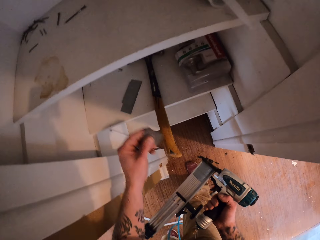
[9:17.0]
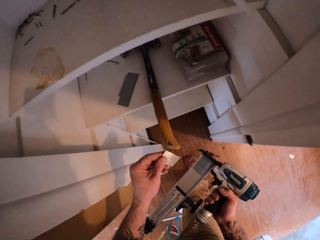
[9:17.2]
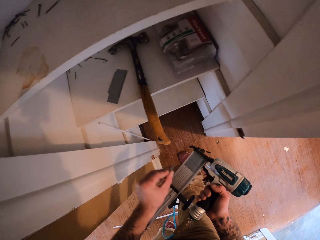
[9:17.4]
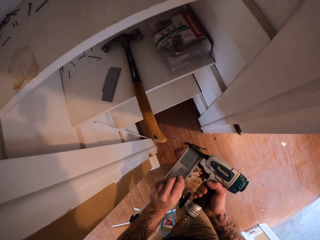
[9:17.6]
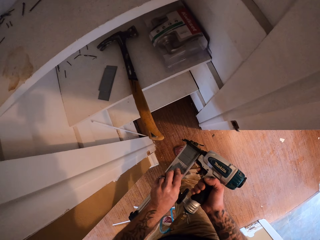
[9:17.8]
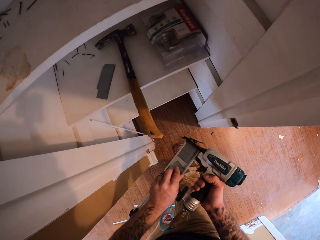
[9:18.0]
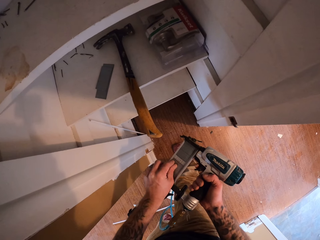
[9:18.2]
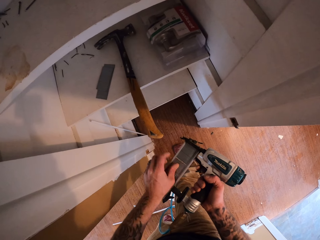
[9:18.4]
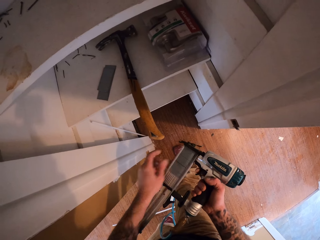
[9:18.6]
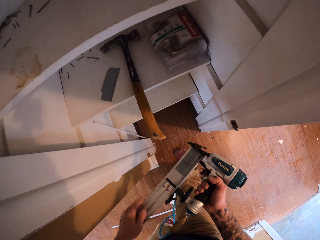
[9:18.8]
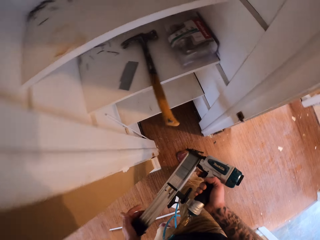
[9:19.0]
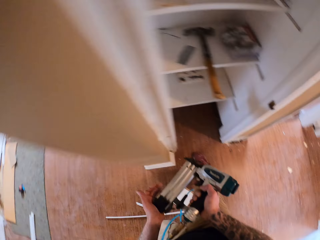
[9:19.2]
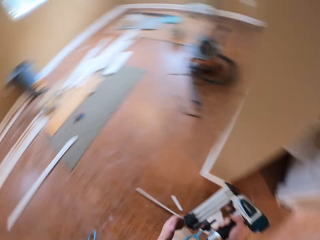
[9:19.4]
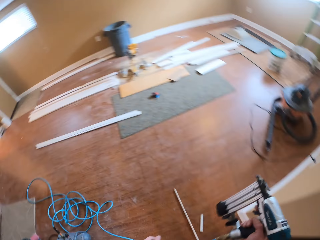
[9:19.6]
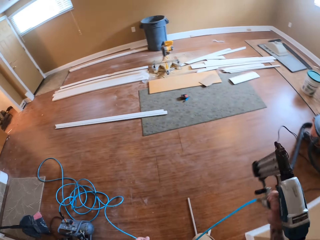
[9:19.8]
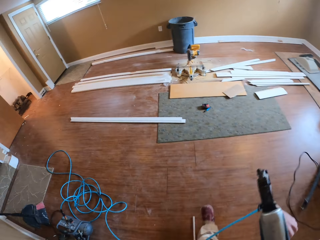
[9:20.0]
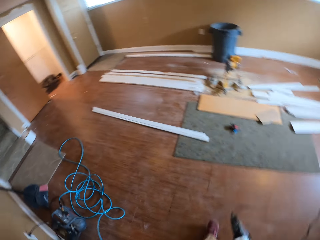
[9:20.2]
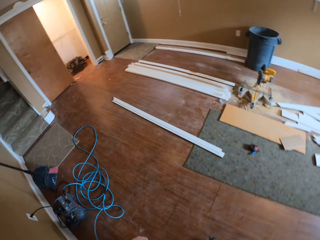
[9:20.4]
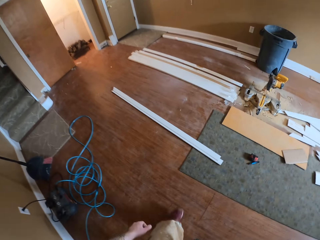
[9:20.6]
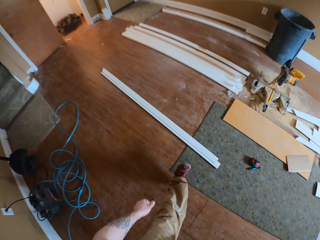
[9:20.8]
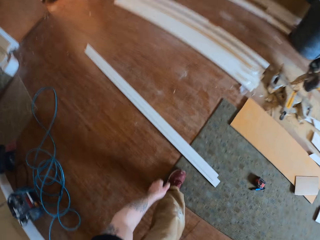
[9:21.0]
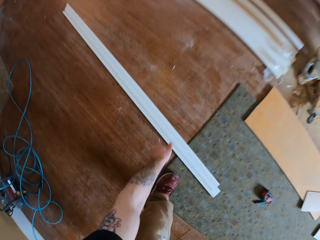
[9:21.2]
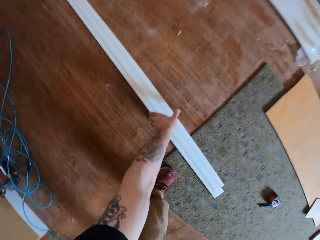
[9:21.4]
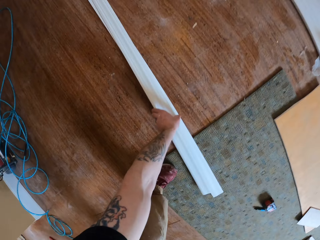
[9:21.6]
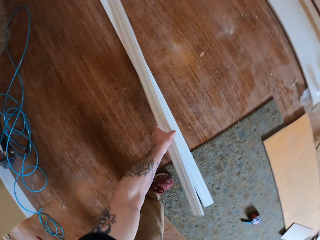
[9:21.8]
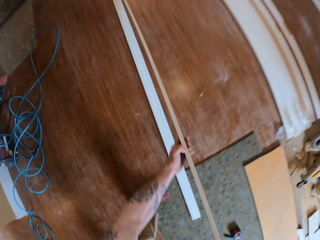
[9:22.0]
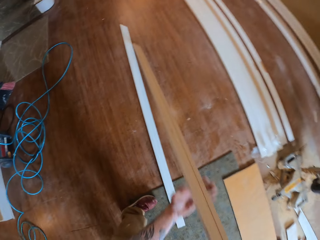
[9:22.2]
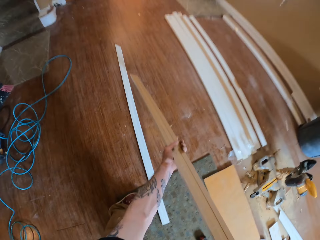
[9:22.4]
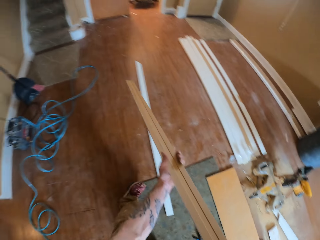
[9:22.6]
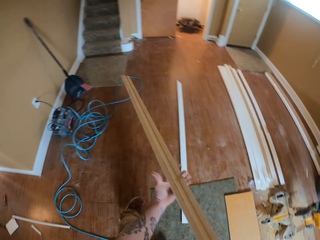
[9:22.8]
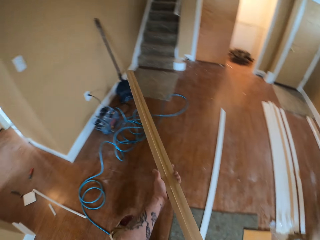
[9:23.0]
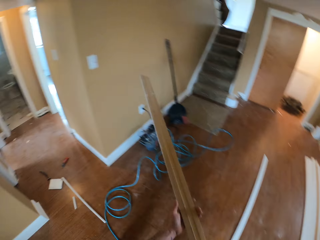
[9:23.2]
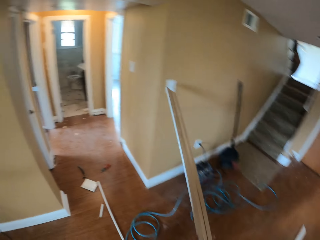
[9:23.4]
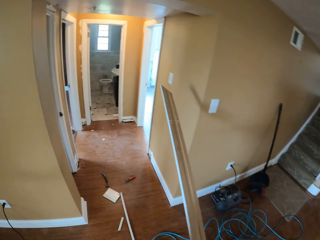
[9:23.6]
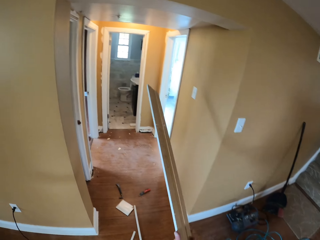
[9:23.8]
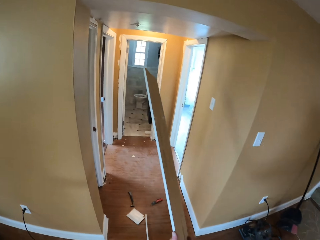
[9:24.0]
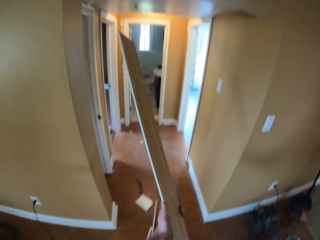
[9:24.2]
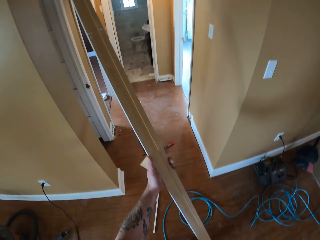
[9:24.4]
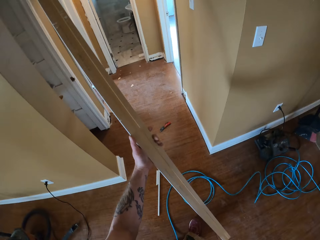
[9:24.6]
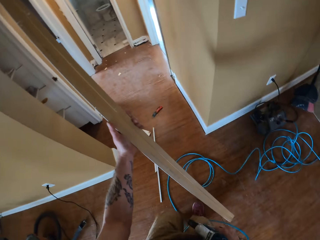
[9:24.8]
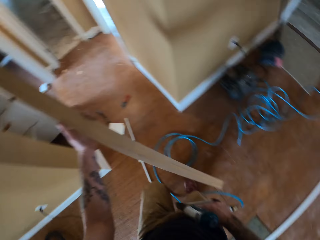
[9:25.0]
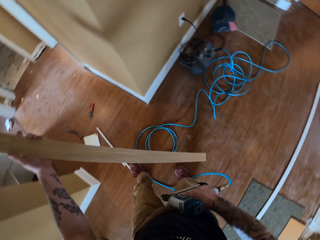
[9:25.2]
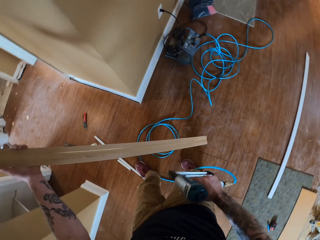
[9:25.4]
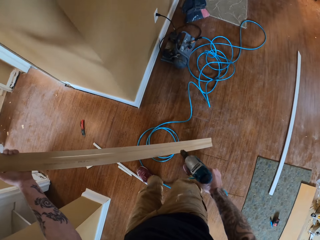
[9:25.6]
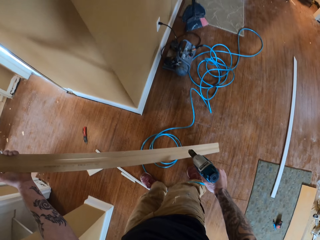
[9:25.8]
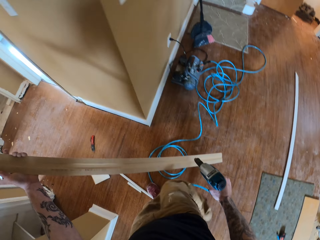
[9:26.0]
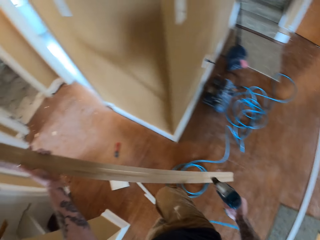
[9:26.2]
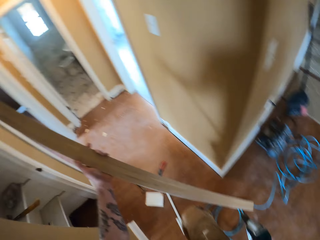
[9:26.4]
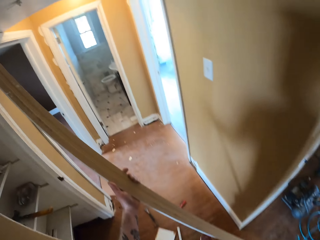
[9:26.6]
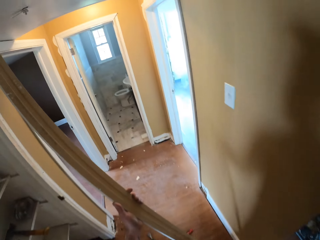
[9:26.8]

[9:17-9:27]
The camera wearer takes nails from the cupboard. They insert the nails in the nail gun magazine. They close the nail gun magazine. They walk around the room. They pick up a piece of wood. They walk around the room.

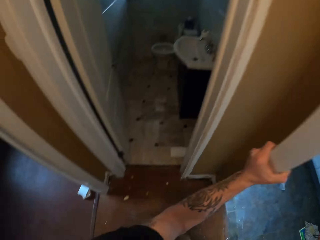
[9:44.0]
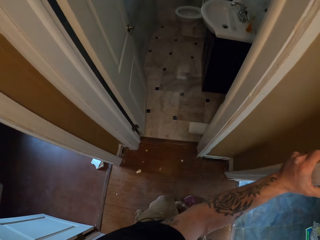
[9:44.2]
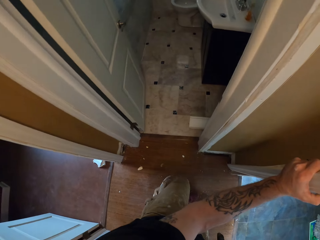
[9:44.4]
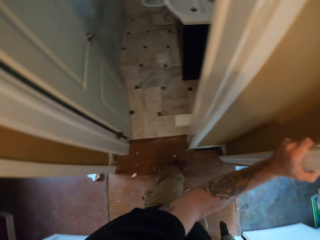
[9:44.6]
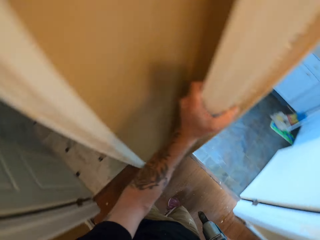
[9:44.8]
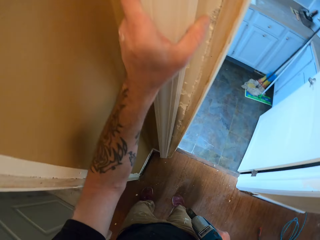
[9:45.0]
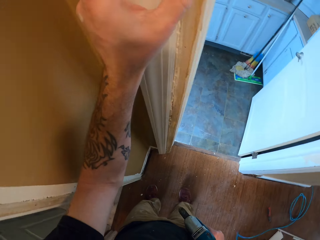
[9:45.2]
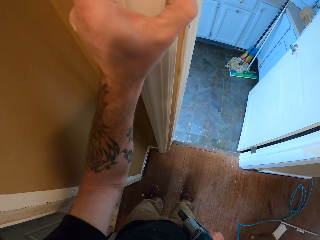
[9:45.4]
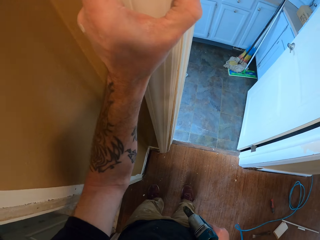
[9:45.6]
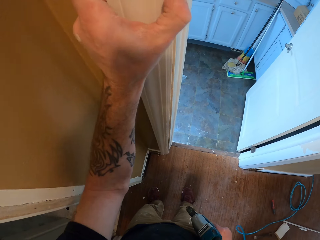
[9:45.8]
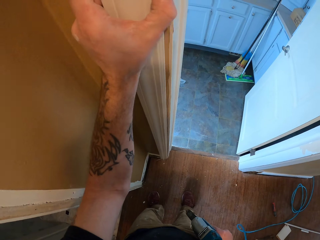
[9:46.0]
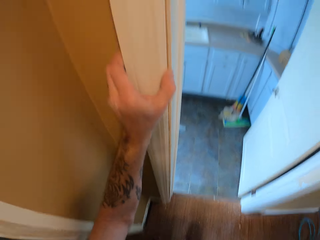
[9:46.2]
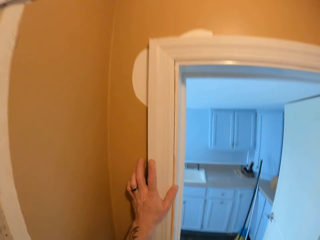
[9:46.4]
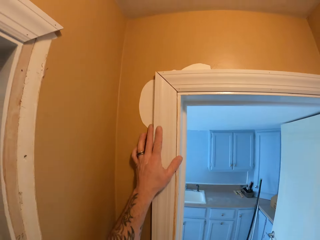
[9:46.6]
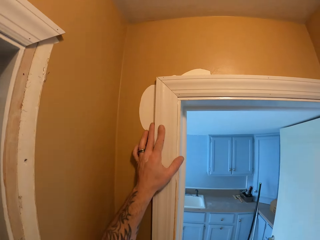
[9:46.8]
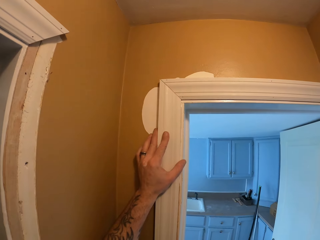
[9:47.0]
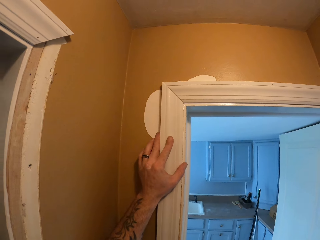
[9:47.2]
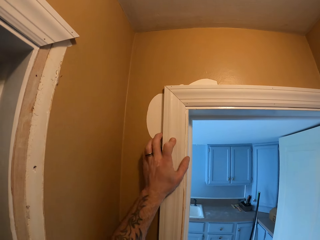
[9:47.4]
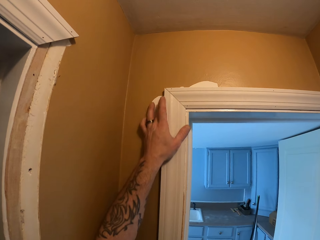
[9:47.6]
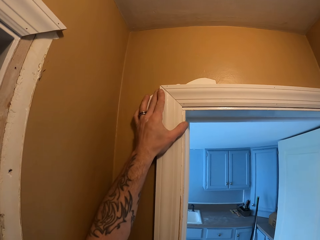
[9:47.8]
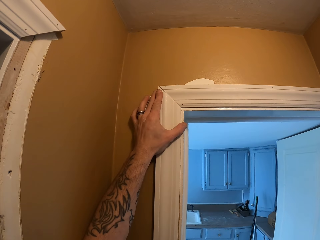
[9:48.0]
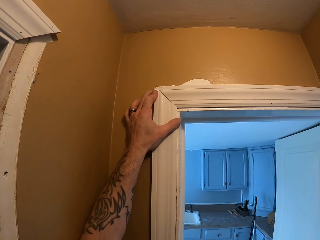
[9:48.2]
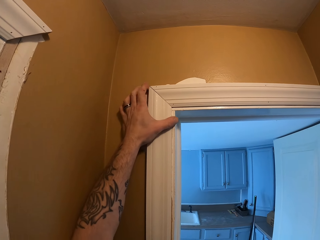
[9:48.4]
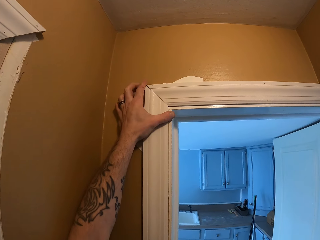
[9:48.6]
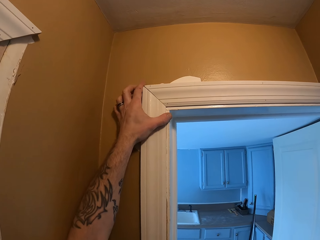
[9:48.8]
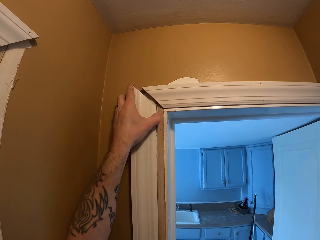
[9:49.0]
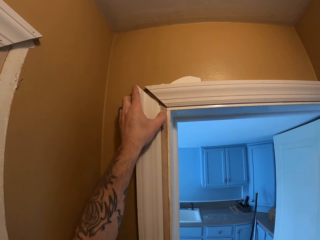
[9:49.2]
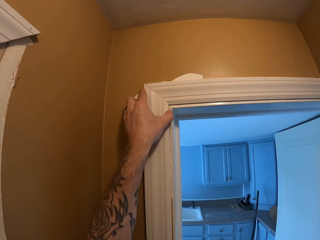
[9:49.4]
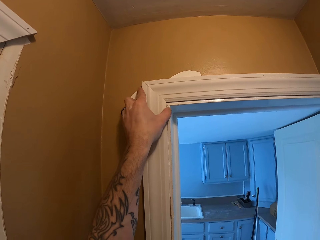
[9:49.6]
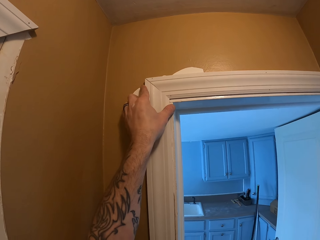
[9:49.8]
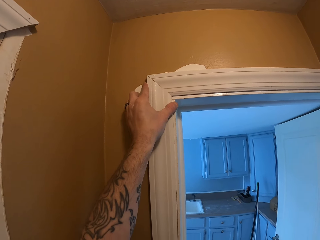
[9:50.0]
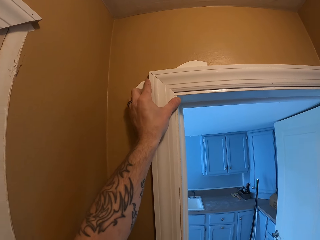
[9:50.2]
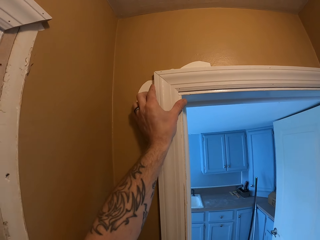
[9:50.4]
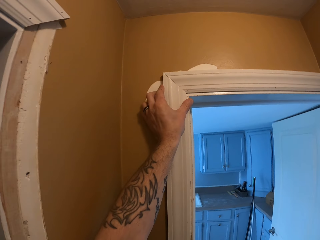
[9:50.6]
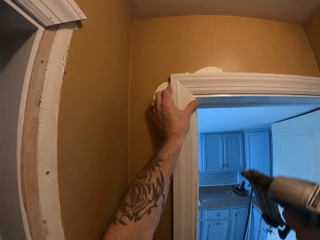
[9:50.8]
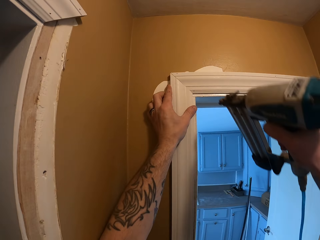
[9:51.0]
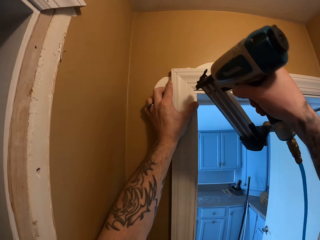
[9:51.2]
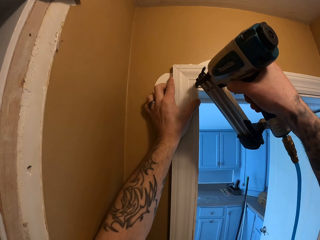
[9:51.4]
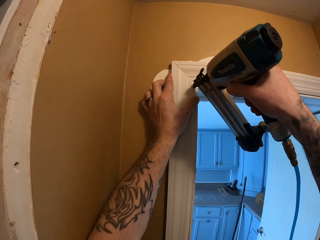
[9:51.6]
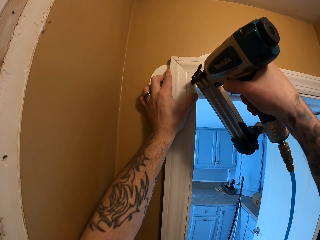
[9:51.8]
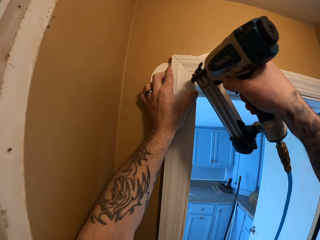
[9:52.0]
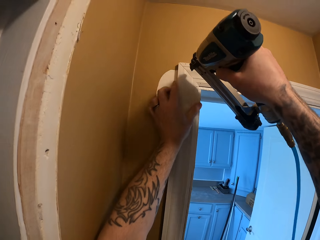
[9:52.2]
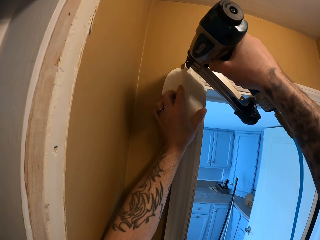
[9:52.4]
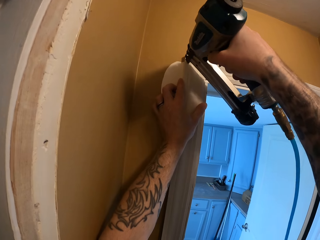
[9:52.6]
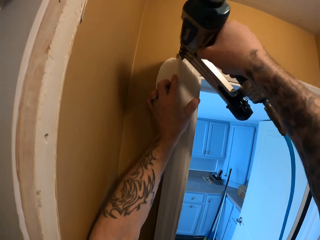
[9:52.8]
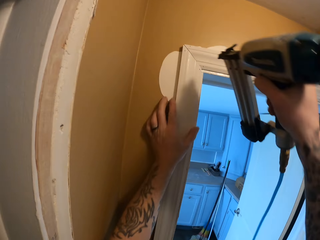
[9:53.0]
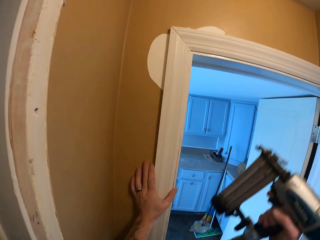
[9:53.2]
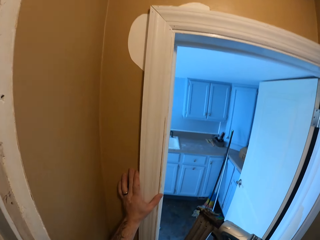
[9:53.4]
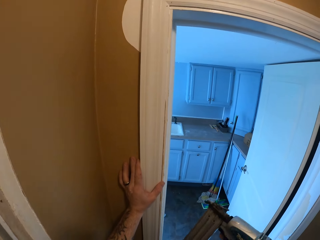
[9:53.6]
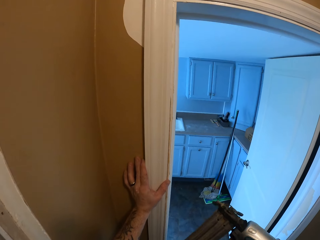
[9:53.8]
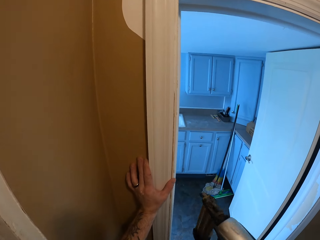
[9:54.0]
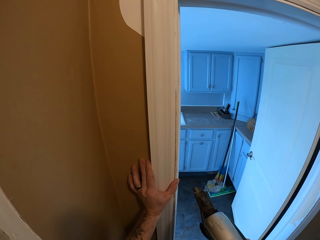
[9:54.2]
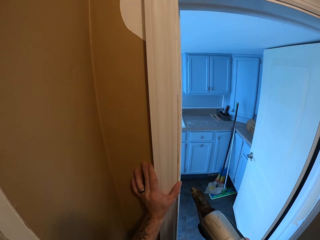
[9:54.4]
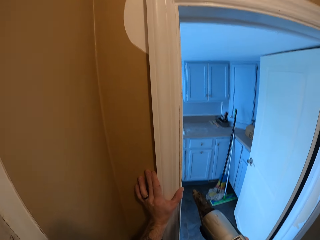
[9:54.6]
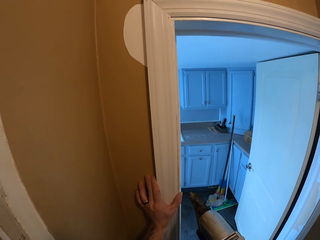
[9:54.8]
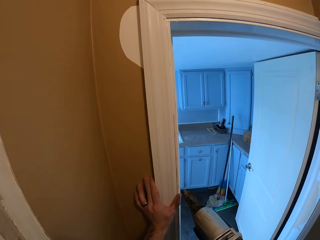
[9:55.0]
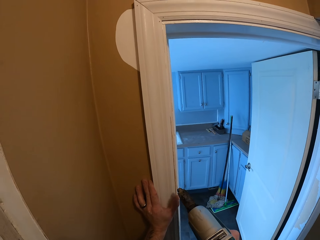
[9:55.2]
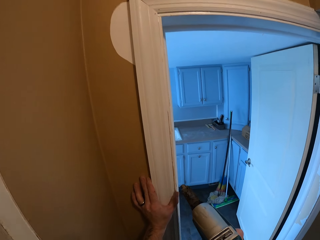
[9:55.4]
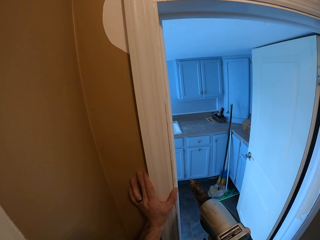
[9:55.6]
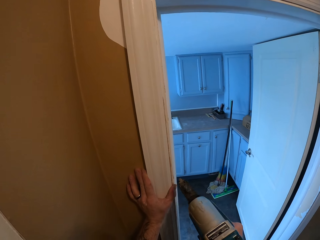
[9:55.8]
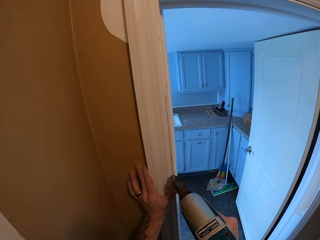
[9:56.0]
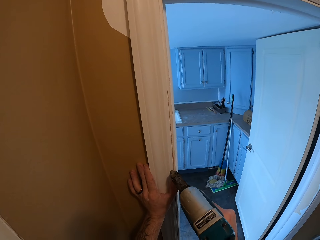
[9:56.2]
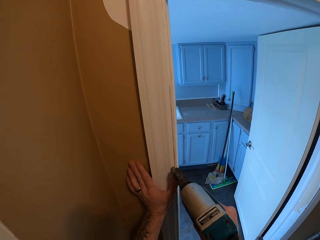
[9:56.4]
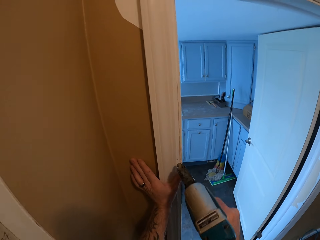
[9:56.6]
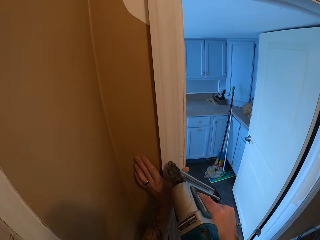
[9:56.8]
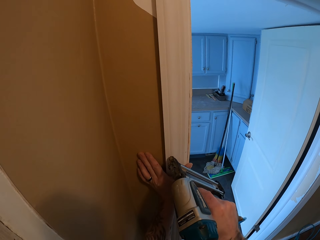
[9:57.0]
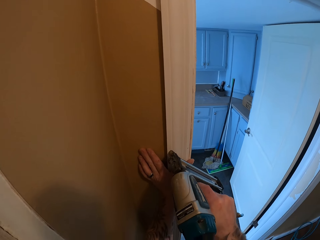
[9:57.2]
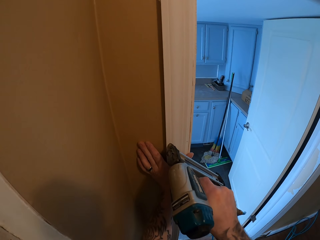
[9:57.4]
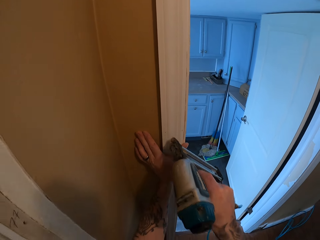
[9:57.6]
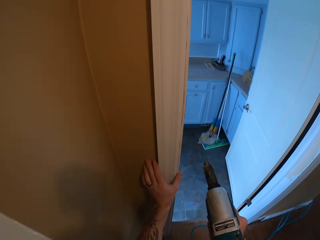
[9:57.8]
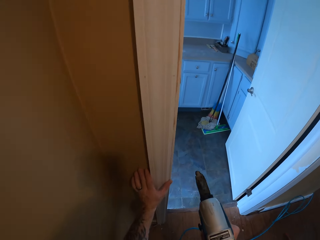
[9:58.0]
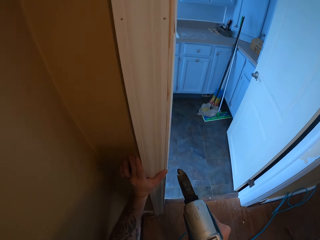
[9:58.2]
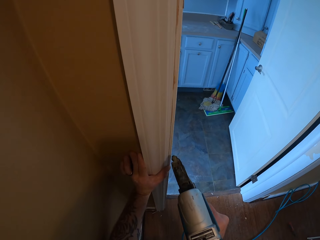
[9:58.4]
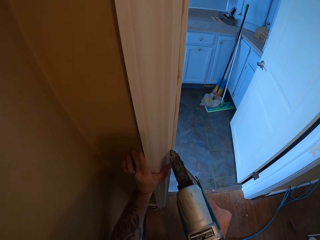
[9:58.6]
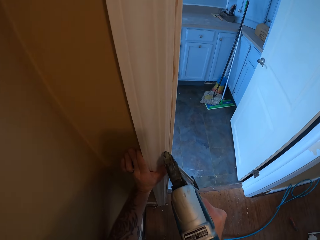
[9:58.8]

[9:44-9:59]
The camera wearer rests the piece of wood on a door frame. They nail the piece of wood to the wall using the nail gun. They put a nail in the wood with the nail gun repeatedly.
